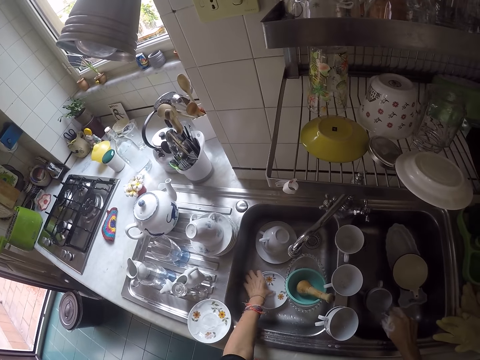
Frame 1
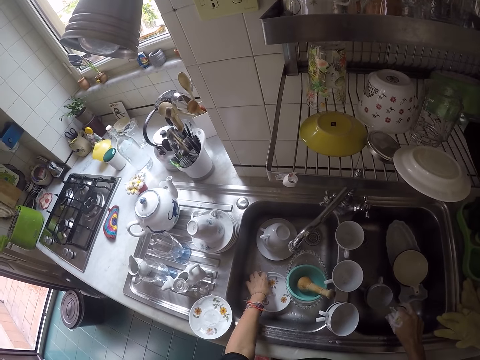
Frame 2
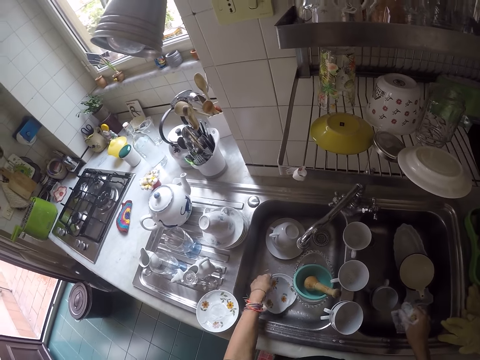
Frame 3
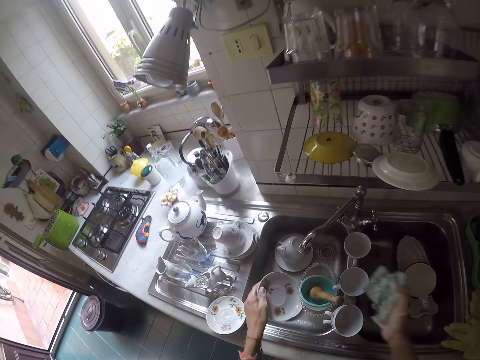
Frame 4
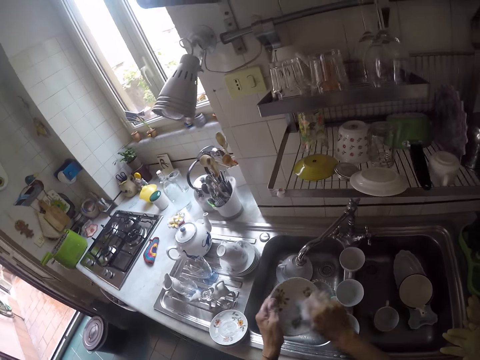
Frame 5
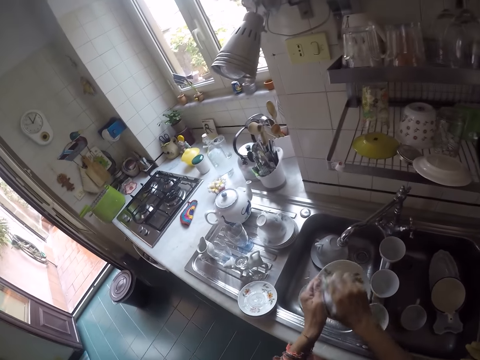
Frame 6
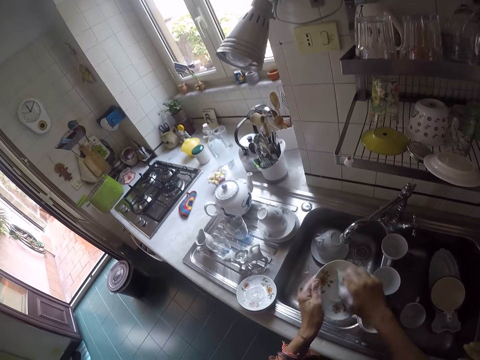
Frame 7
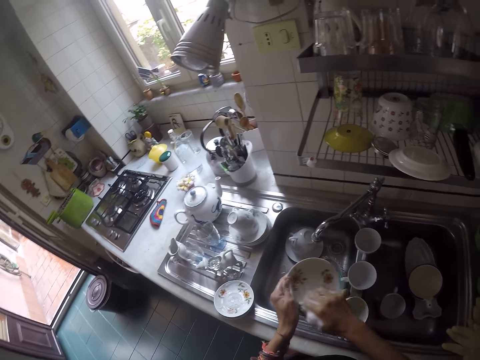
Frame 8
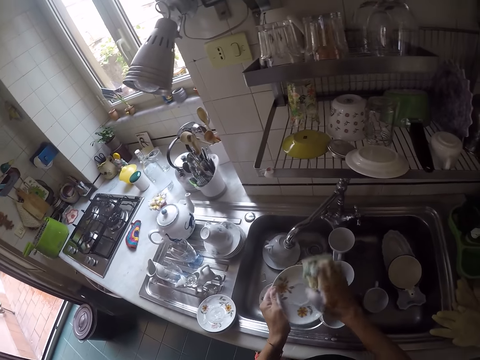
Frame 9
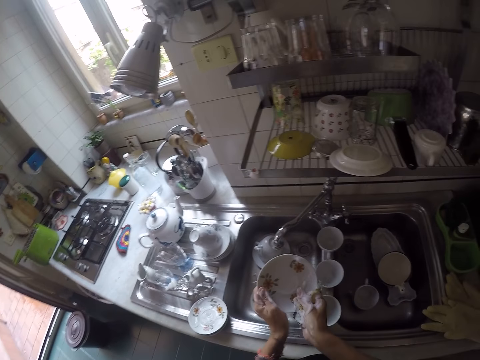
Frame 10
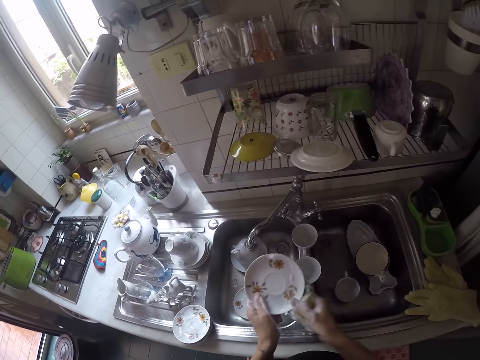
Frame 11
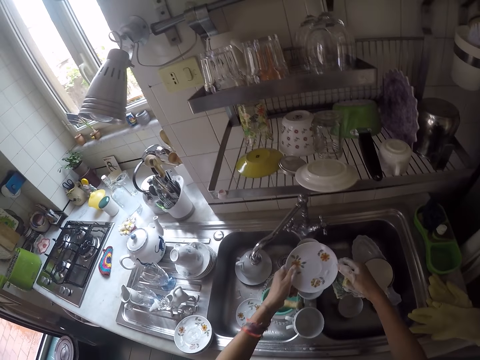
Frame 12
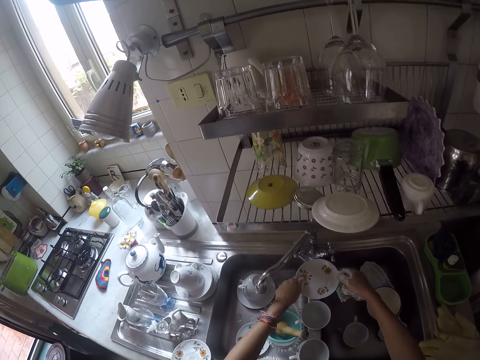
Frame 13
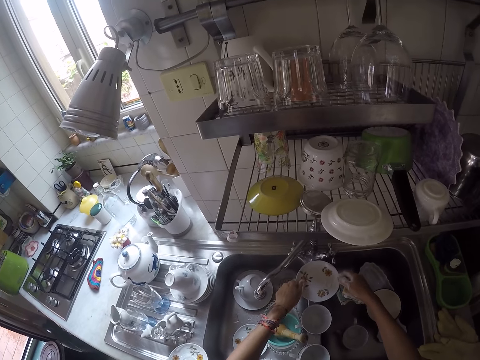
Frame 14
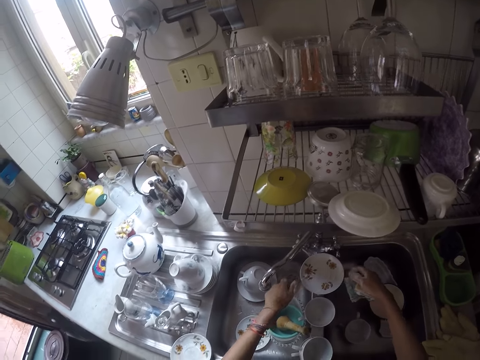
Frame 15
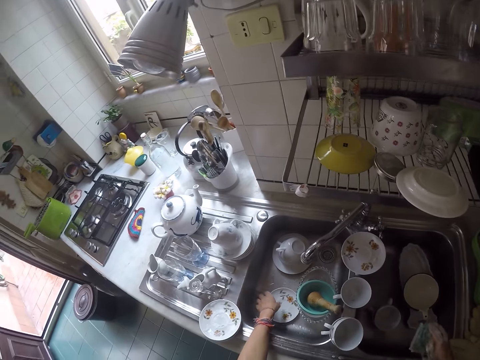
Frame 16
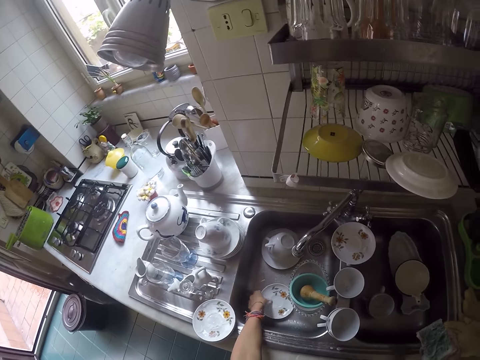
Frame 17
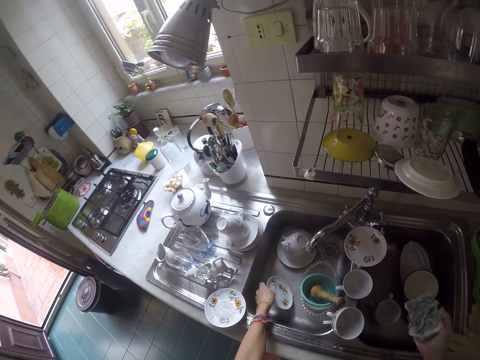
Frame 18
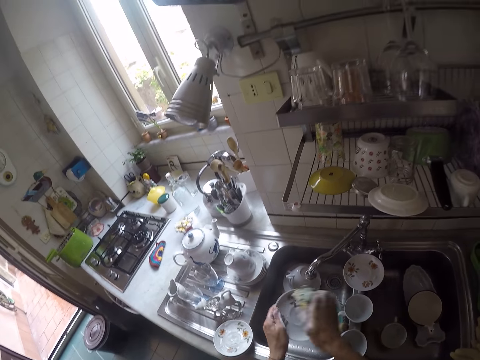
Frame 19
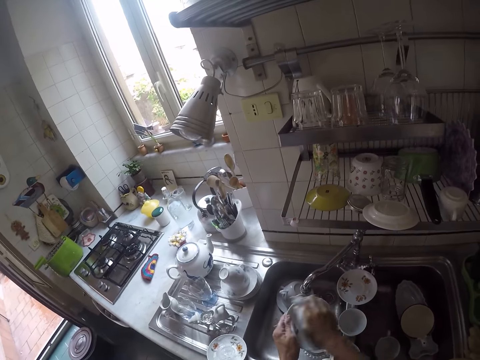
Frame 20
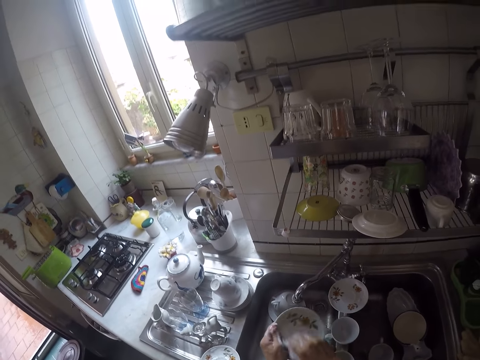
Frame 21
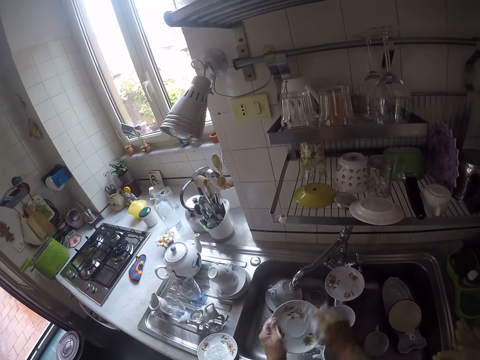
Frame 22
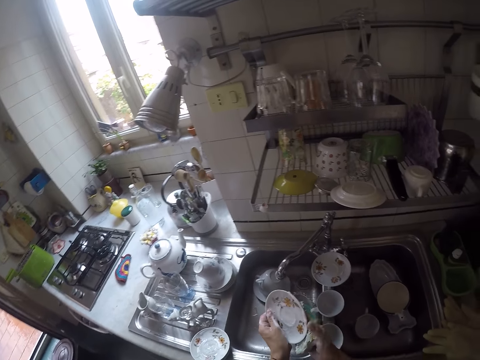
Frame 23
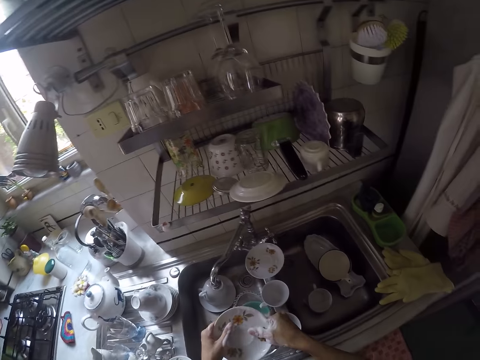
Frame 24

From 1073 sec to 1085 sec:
The camera wearer takes a saucer in the sink. They scrub the saucer. They put the saucer on the sink slab. They take another saucer. They scrub the saucer.

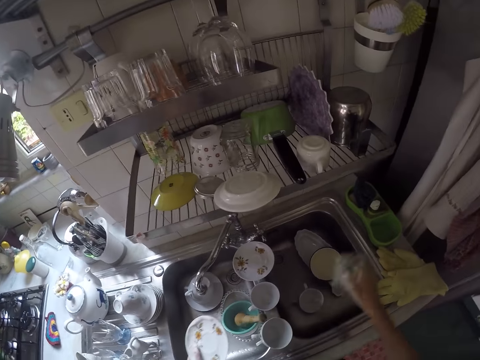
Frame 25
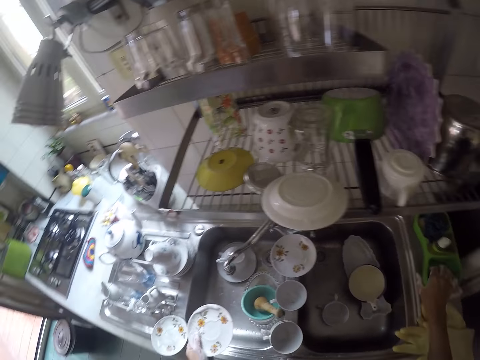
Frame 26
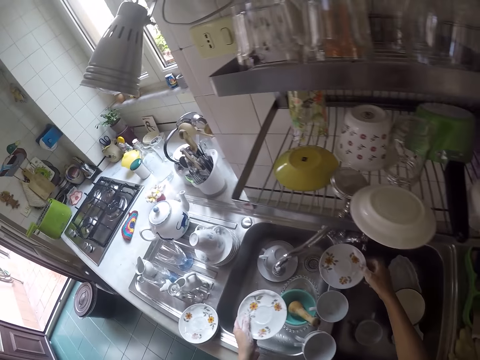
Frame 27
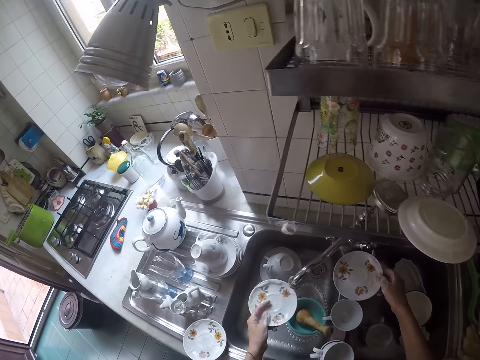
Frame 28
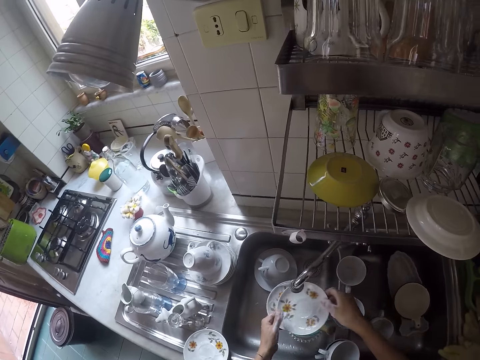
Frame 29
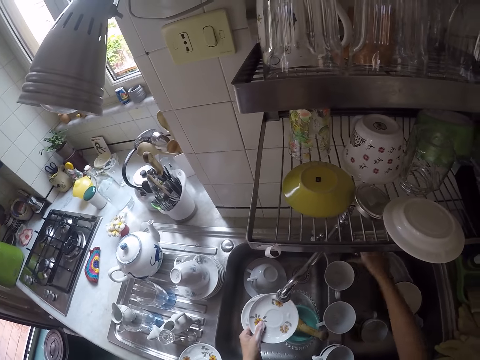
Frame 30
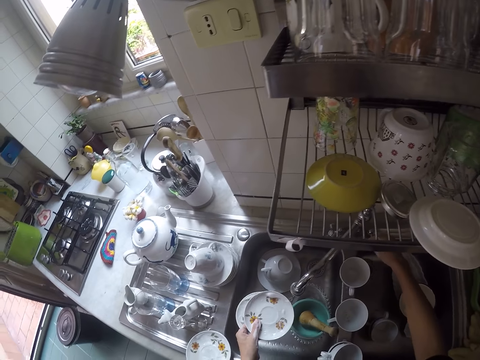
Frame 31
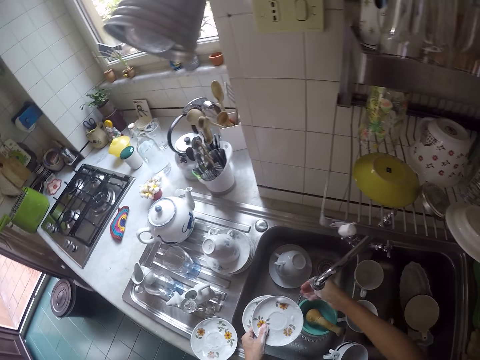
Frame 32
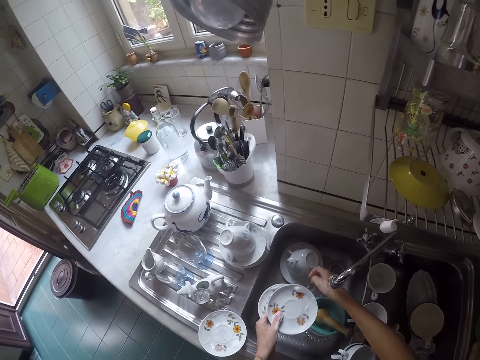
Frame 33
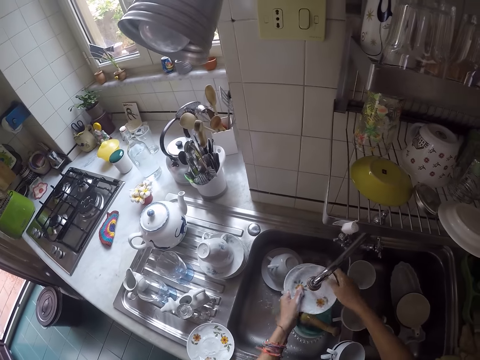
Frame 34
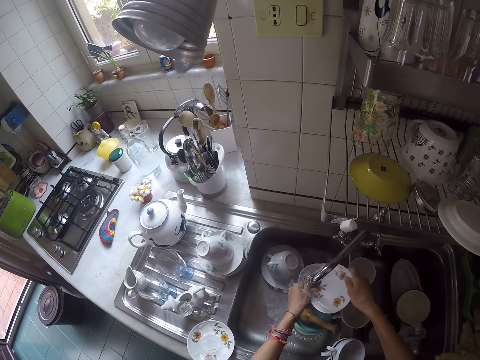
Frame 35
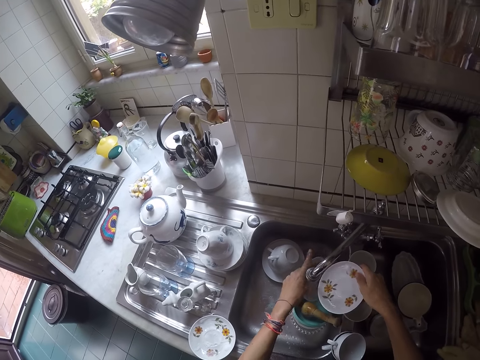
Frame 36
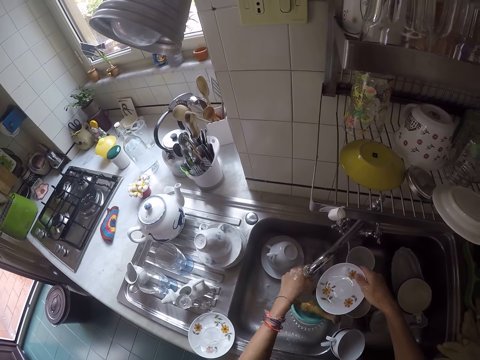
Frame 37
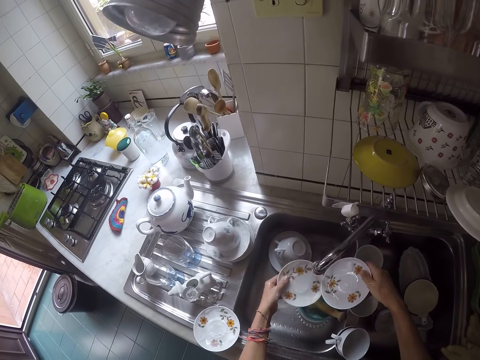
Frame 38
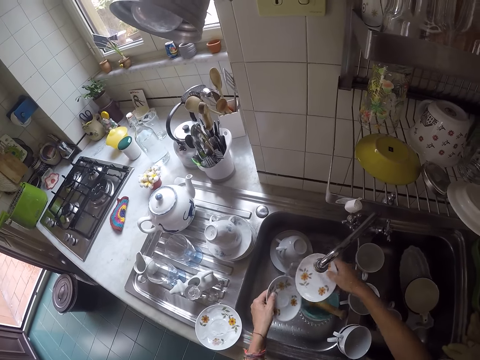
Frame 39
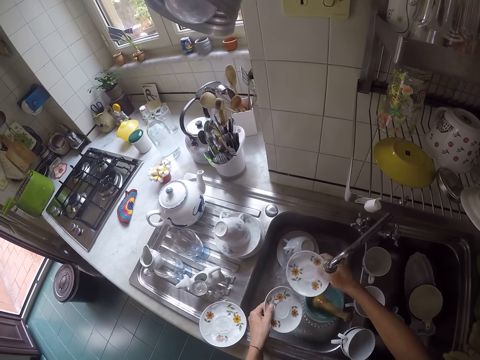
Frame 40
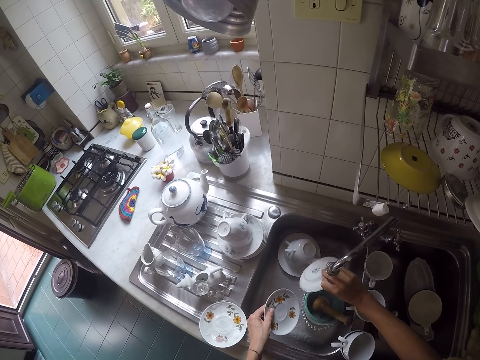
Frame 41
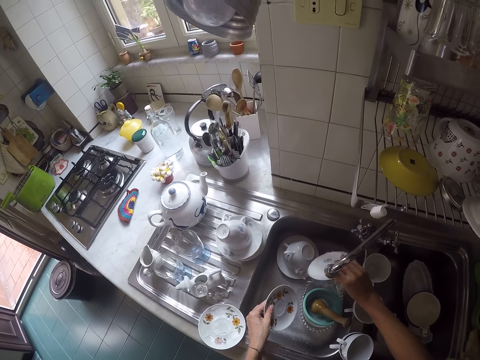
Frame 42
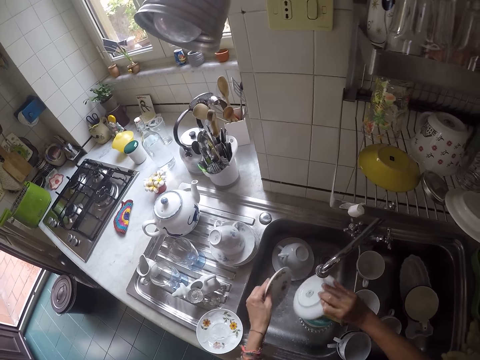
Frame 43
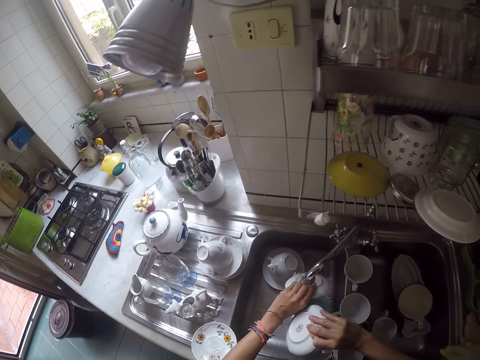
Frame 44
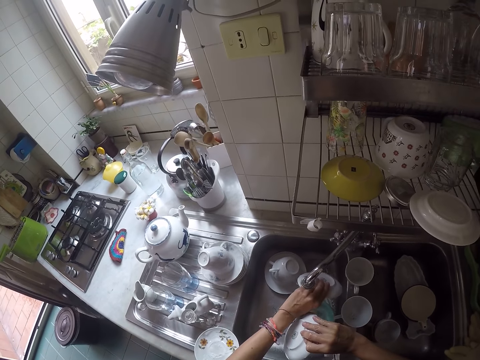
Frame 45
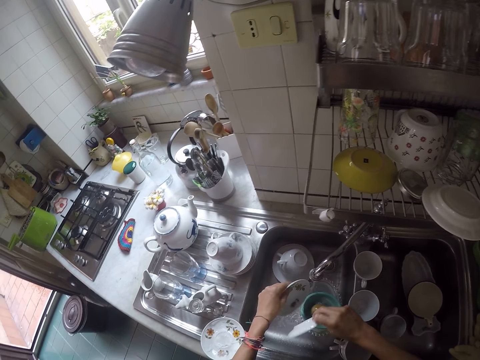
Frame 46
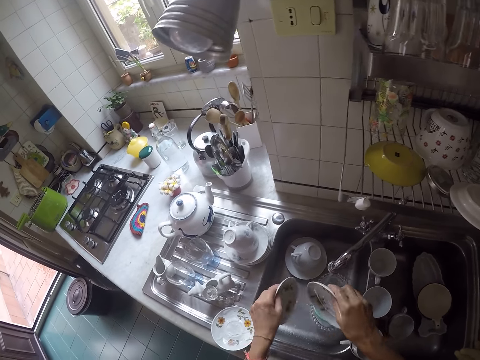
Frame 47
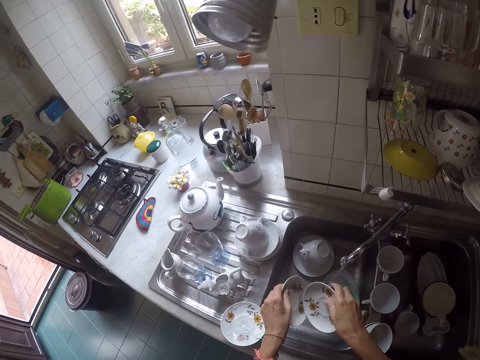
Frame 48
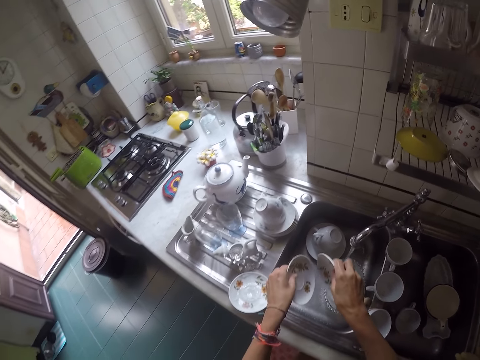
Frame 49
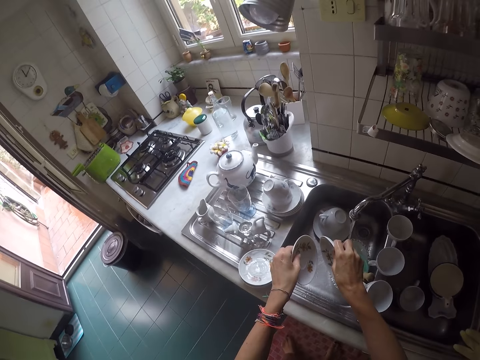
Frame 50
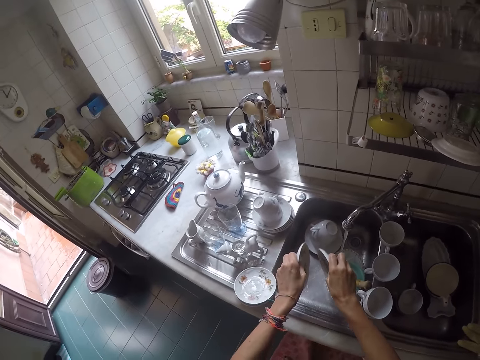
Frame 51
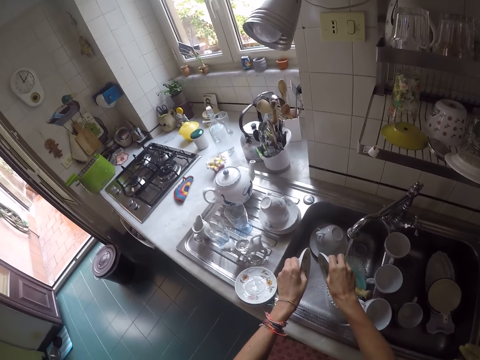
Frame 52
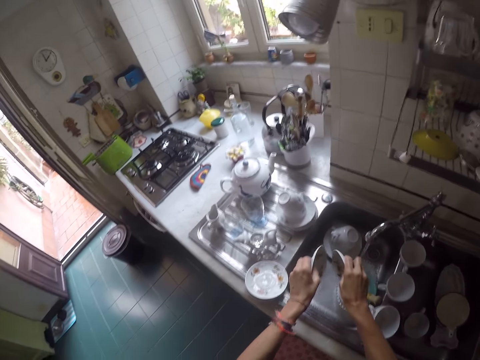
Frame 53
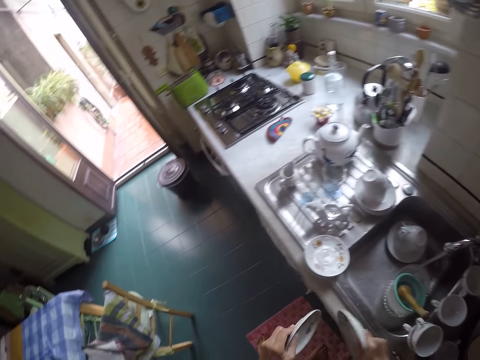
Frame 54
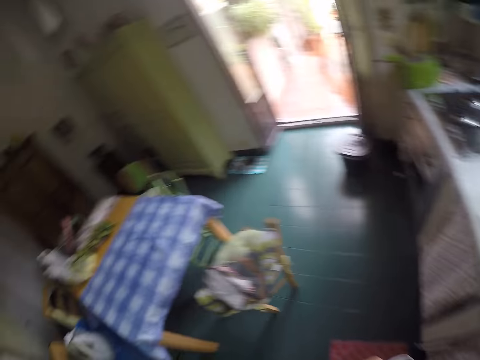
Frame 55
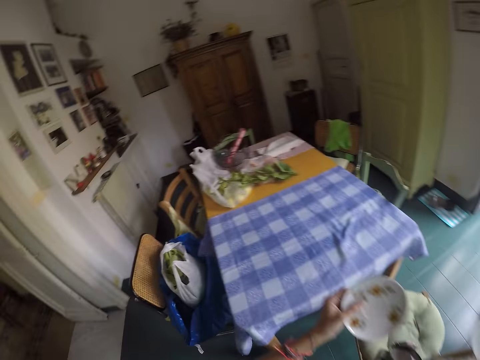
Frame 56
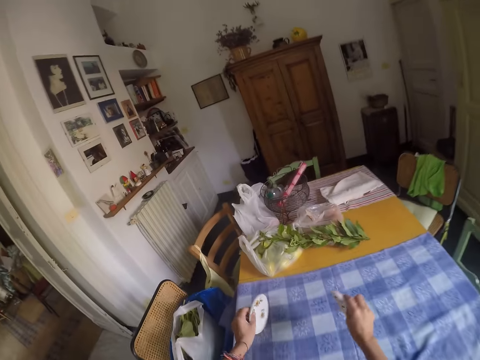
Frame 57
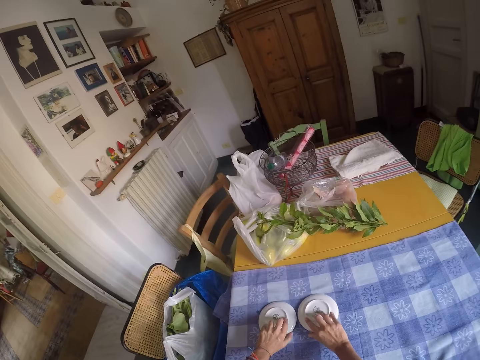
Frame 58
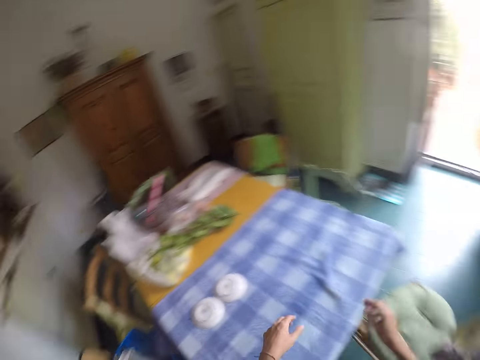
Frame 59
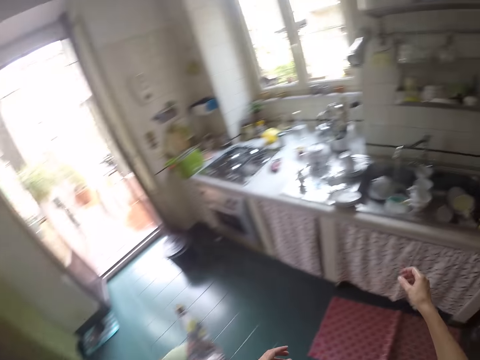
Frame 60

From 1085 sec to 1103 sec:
The camera wearer puts the scouring pad in the soap dish. They take the other saucer from the sink slab. They open the tap. They rinse their hand. They rinse the saucers. They remove excess water from the saucers. They turn around. They put the saucers on a table.
